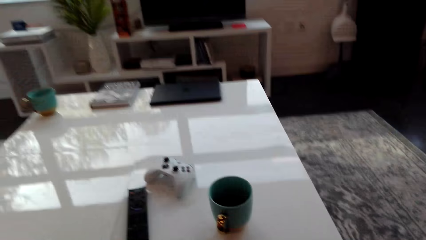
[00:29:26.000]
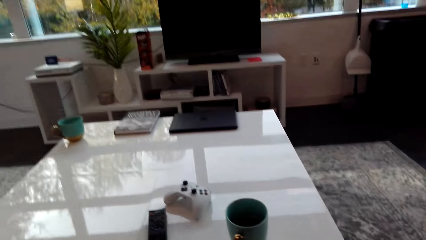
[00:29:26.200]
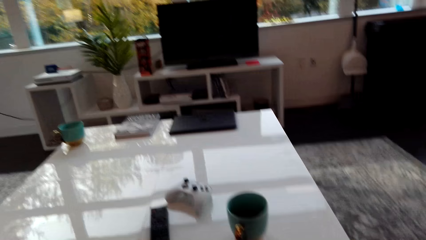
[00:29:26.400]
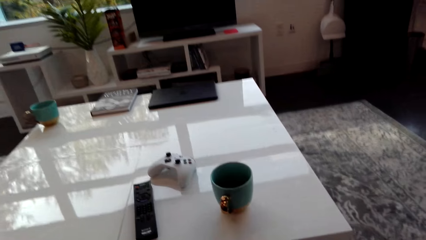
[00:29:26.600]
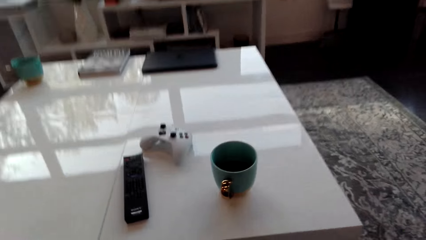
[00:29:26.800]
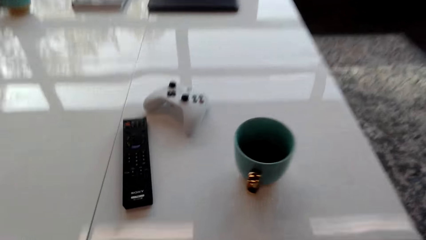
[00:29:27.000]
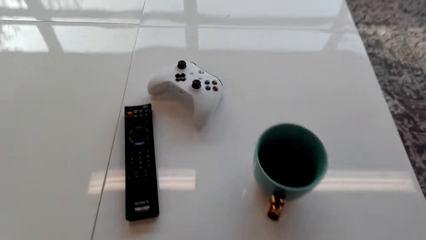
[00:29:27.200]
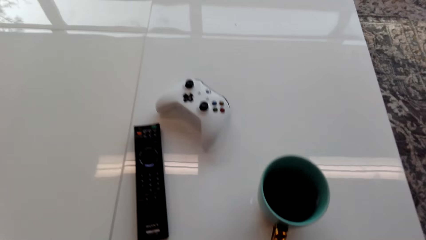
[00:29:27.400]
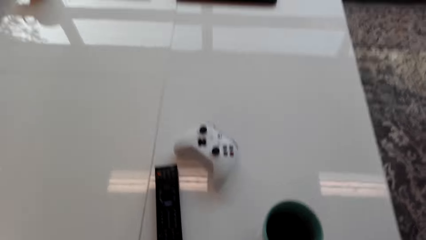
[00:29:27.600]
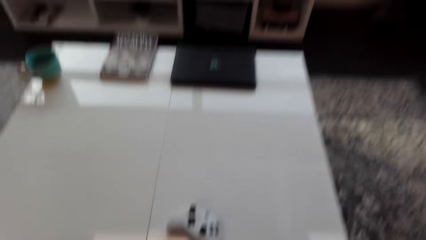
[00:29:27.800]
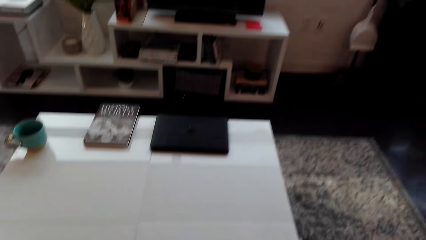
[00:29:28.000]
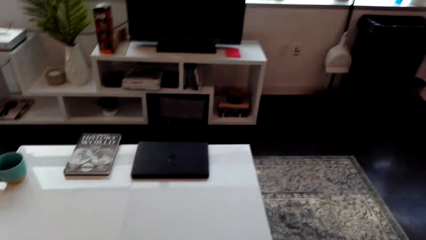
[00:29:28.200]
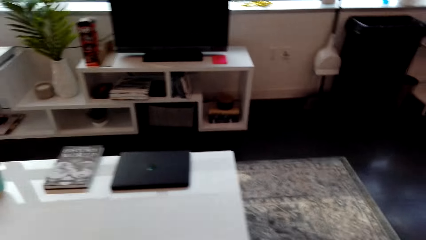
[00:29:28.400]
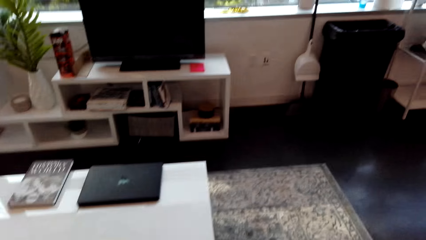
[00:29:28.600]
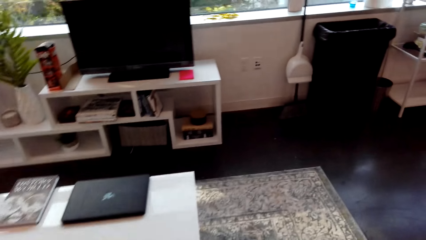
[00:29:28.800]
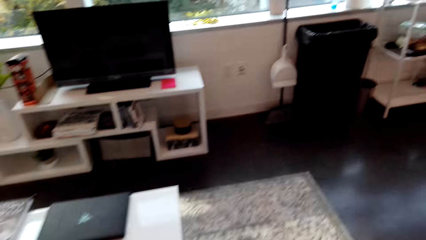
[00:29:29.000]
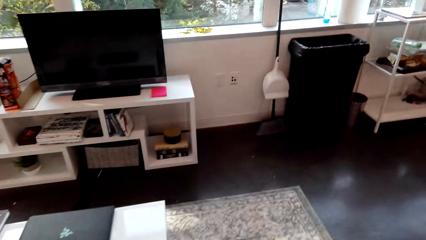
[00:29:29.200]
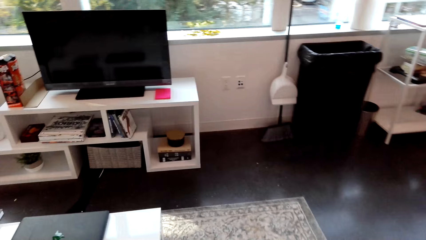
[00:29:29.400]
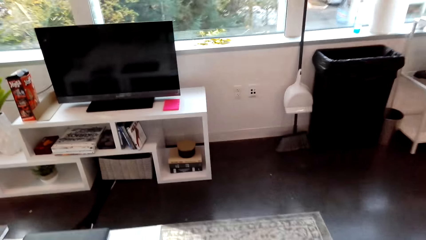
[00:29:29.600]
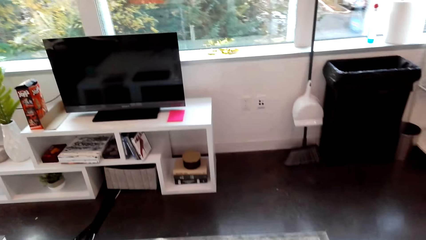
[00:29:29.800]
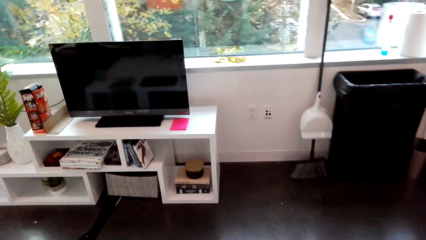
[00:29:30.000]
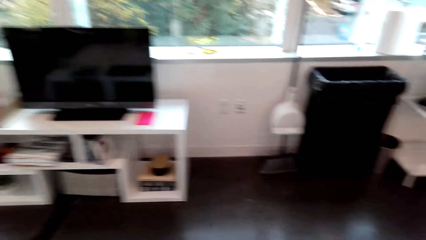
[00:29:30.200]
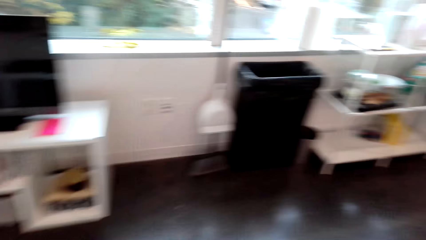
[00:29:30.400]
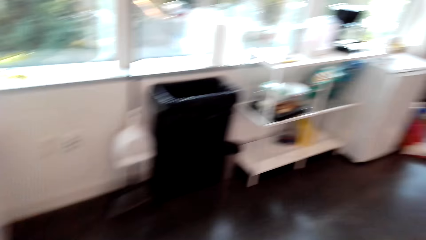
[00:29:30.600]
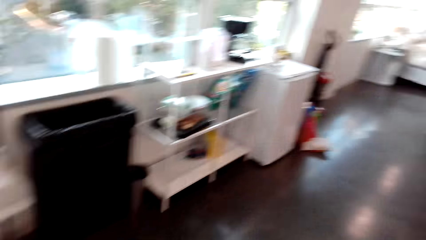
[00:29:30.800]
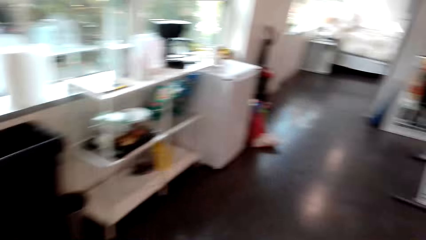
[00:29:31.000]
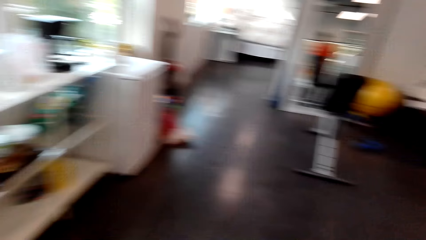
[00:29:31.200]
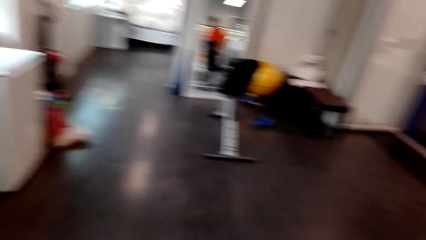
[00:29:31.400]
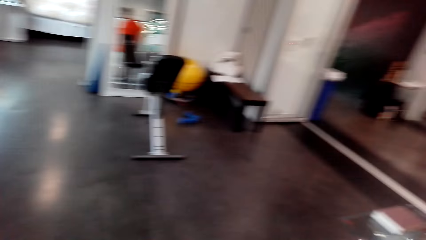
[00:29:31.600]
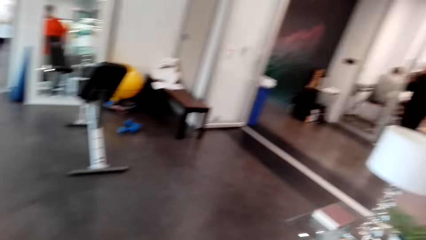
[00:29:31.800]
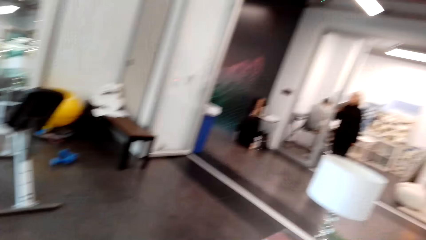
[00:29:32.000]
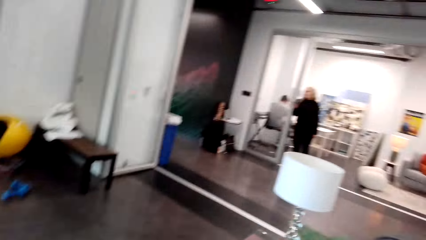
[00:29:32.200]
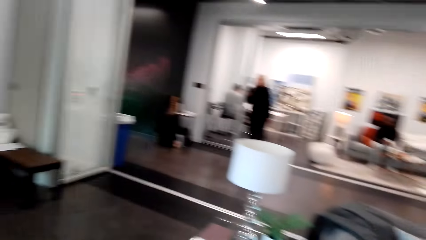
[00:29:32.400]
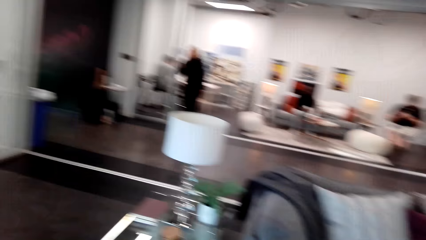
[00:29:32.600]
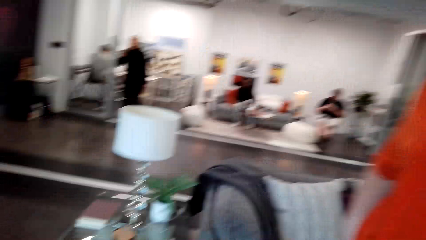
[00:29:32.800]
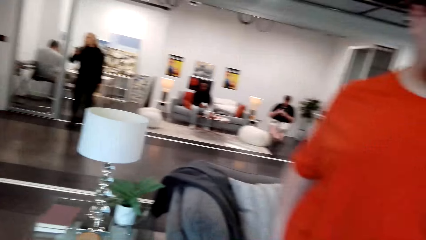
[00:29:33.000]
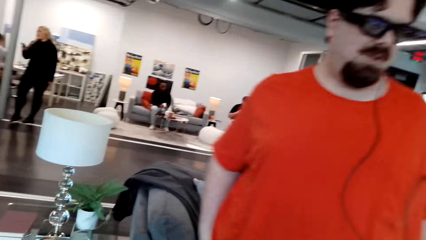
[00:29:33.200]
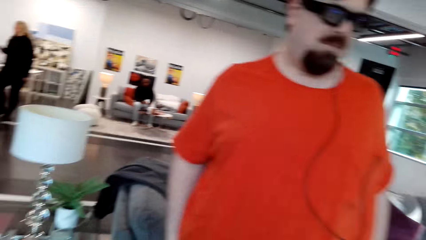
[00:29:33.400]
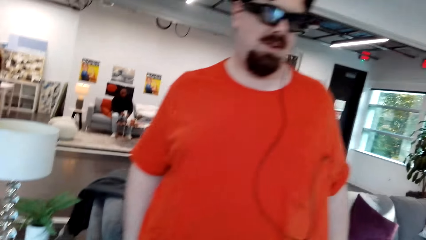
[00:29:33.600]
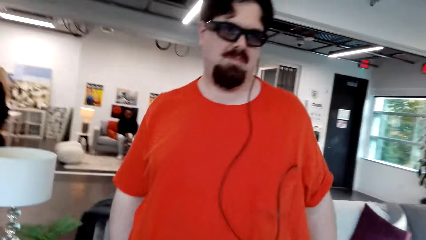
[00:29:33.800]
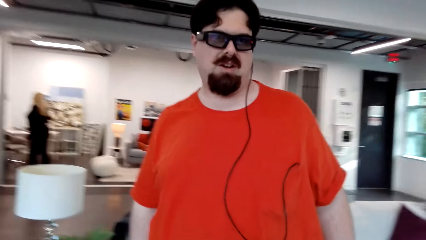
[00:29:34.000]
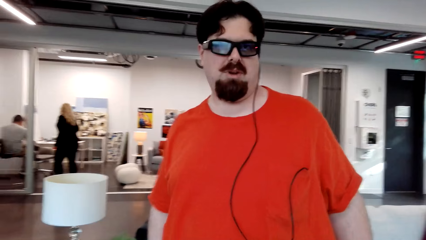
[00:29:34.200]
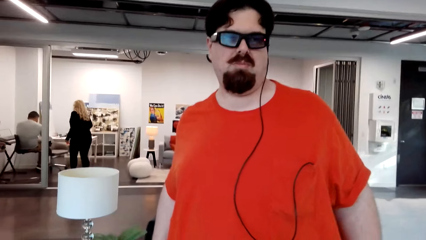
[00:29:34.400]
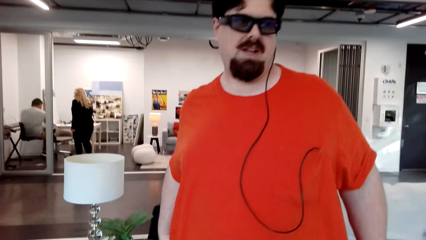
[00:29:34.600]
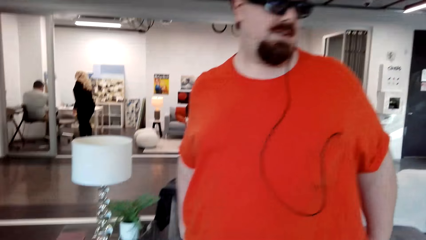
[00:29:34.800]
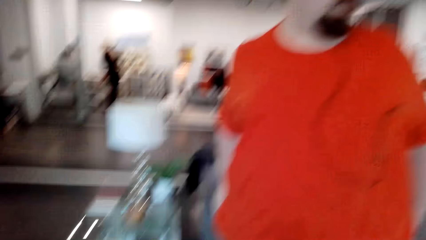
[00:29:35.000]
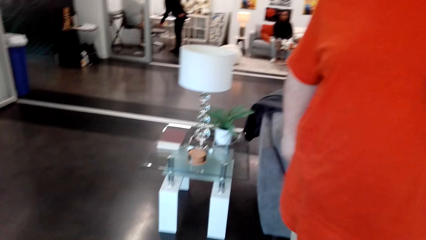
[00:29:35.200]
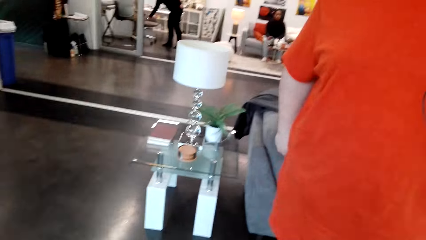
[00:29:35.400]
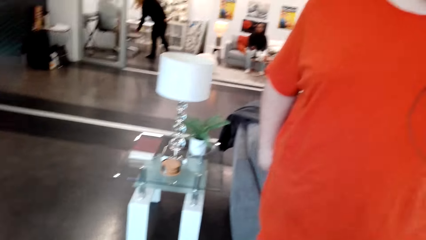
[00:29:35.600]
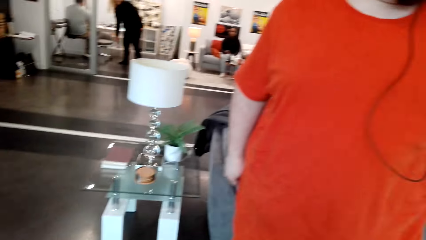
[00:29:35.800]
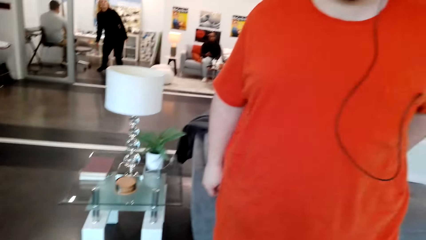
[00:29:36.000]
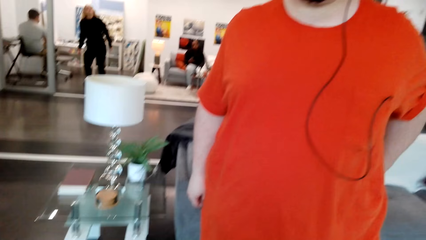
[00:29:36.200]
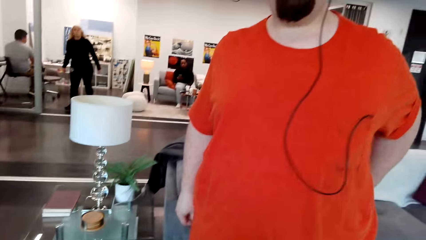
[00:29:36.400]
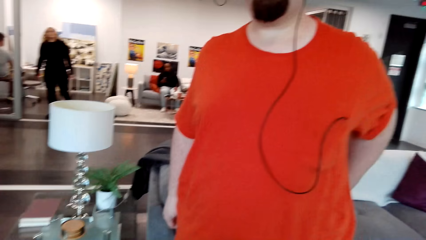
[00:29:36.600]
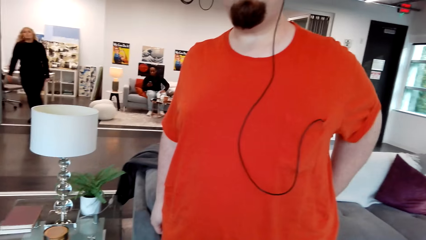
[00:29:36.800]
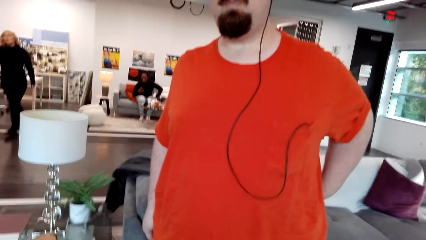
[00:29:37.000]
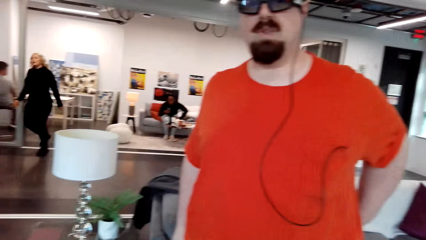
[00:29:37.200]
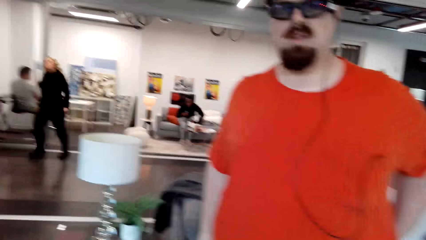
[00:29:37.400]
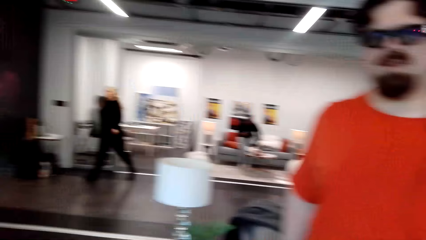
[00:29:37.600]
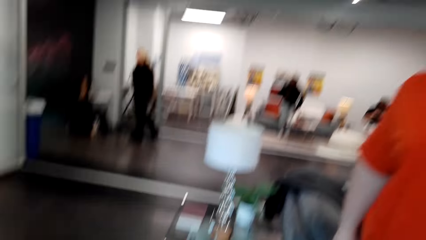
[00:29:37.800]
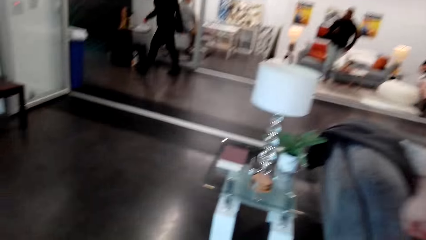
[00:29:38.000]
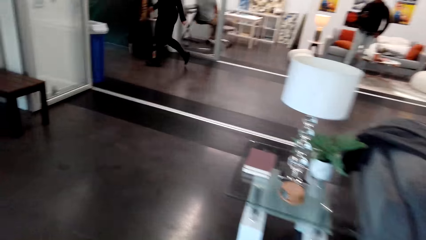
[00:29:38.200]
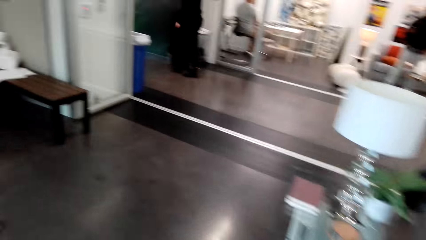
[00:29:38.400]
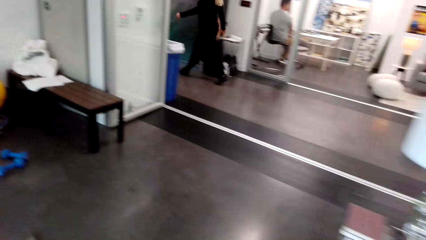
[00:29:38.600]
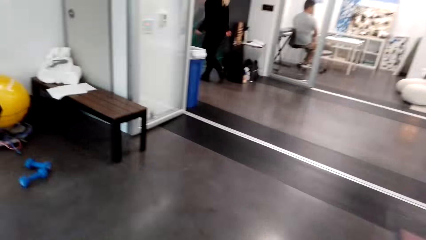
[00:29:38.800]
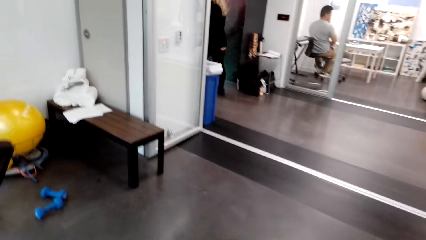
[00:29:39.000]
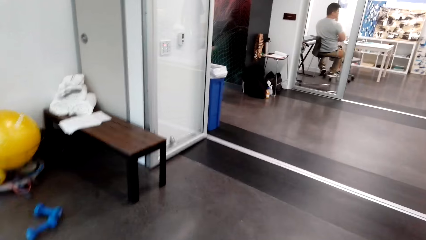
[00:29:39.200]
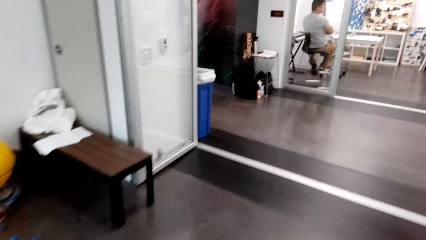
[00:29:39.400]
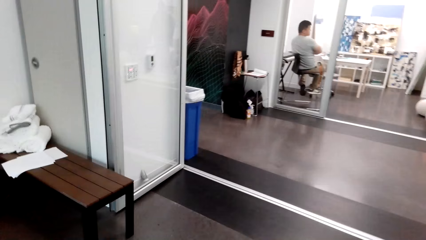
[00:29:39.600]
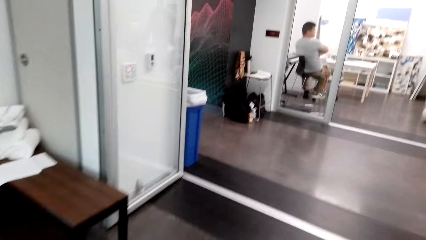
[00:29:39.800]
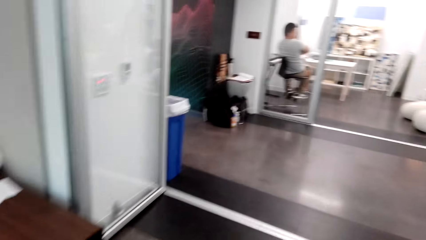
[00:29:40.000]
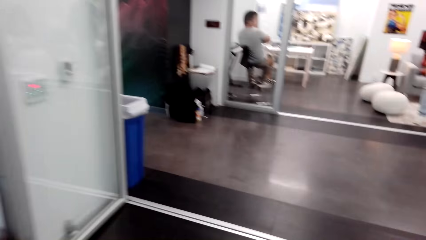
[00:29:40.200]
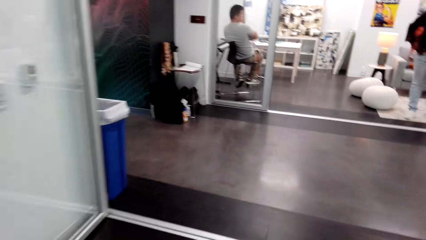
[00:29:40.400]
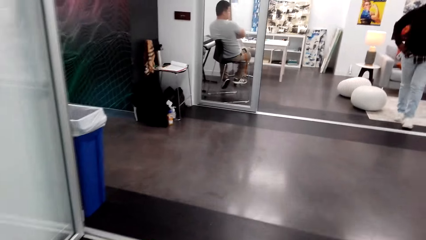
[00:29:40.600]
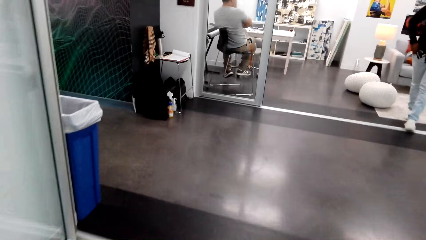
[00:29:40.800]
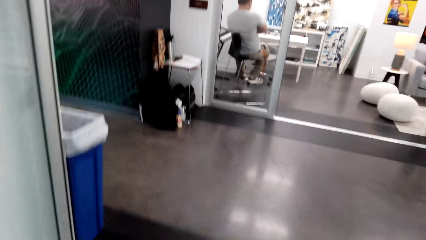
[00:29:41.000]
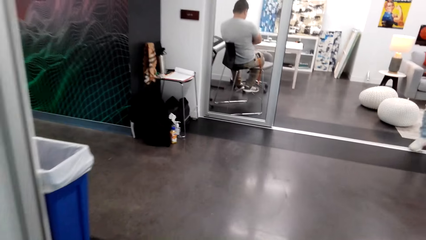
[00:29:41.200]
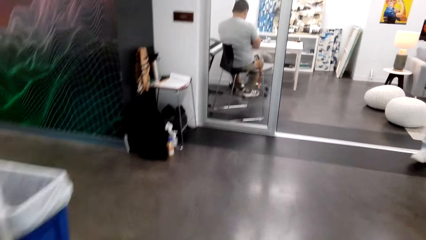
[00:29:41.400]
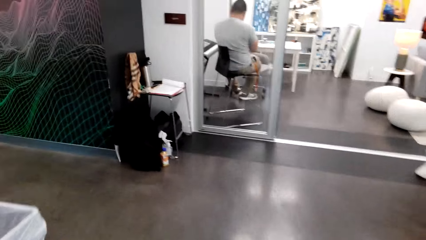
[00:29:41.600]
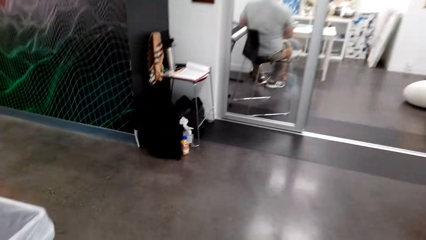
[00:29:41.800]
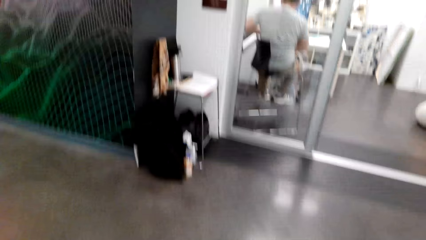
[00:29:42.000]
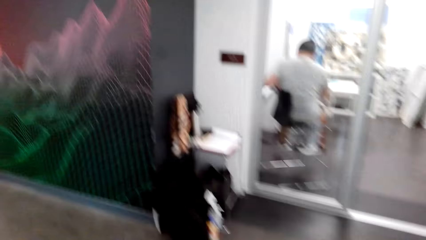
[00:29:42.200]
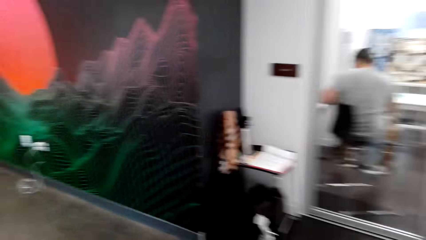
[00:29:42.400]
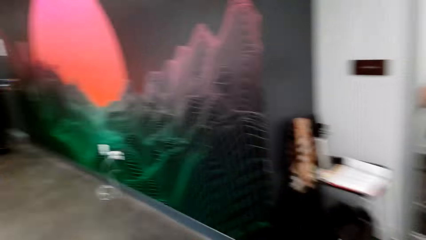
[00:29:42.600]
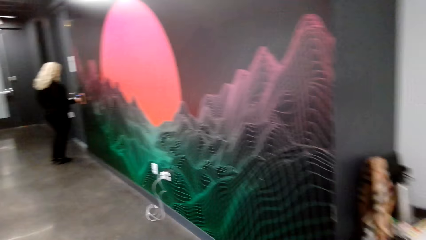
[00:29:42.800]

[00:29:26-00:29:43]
The camera wearer walks in the room. A man stands in the house. The camera wearer talks to the man.
